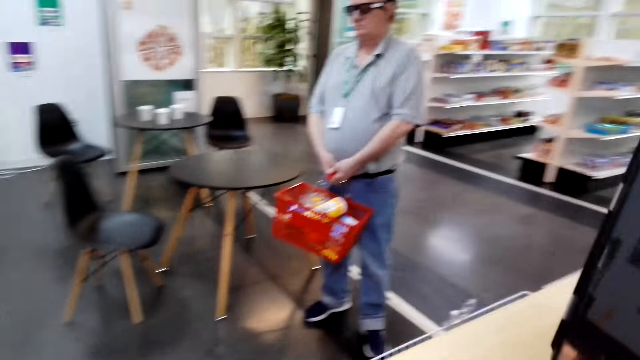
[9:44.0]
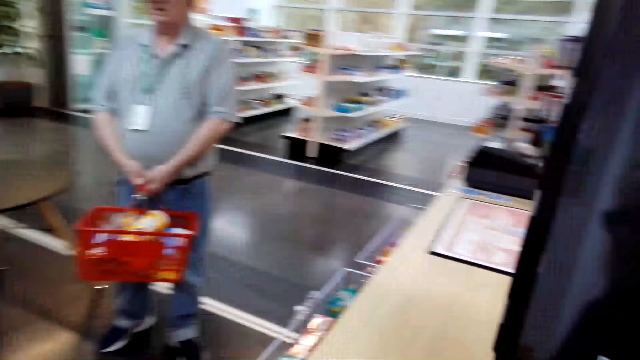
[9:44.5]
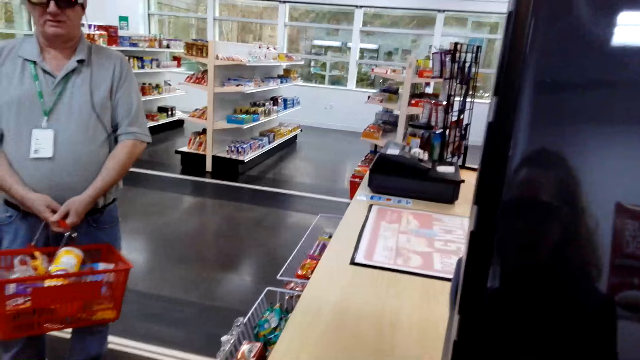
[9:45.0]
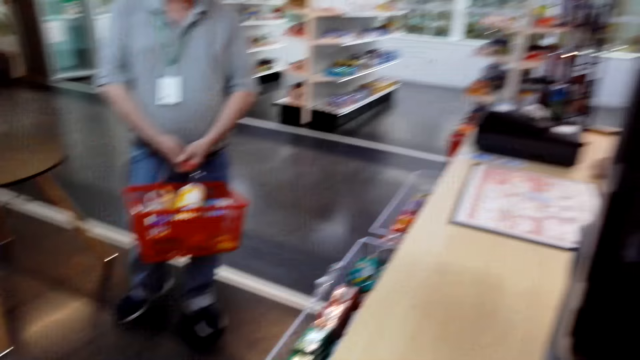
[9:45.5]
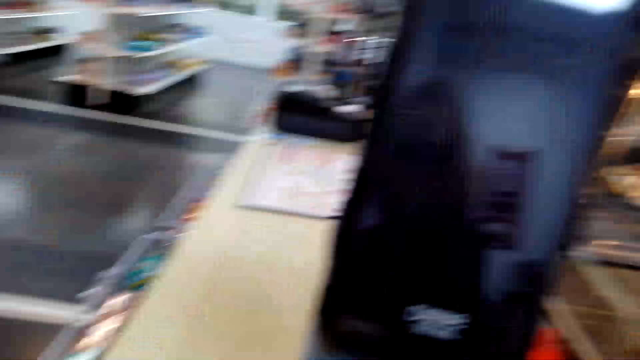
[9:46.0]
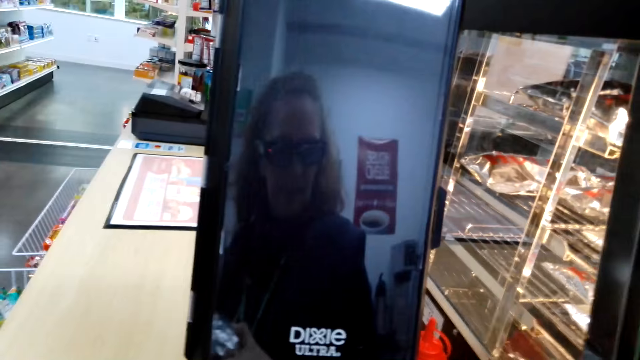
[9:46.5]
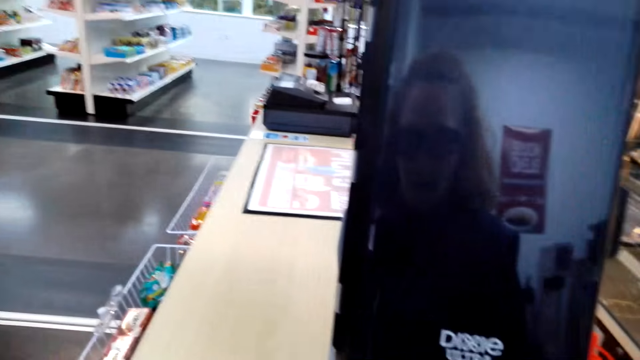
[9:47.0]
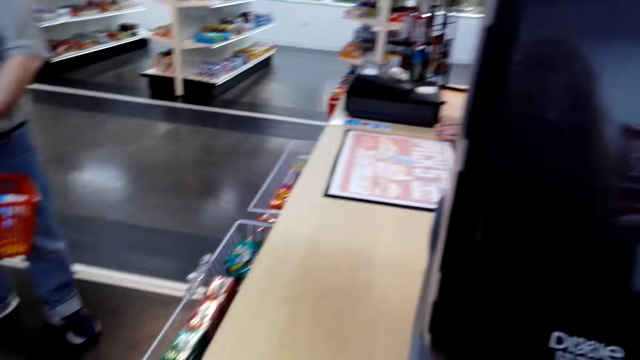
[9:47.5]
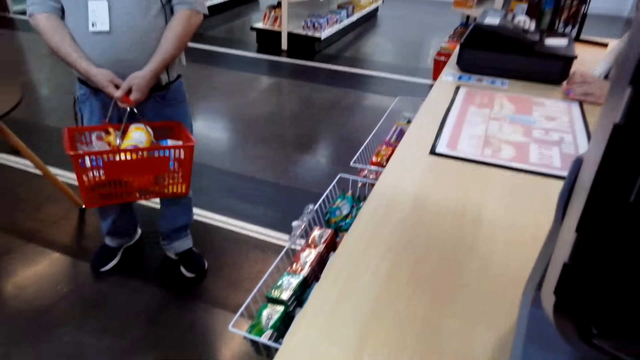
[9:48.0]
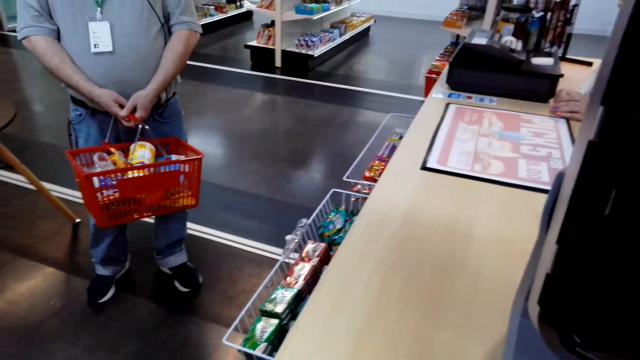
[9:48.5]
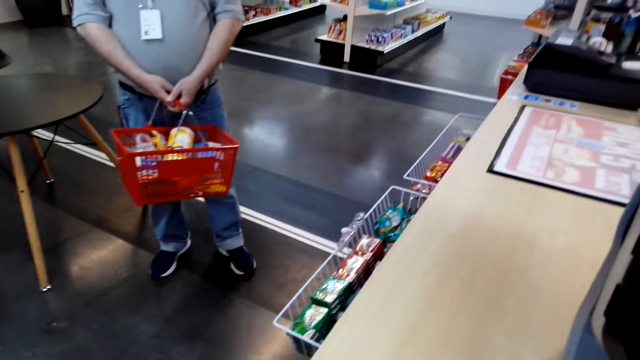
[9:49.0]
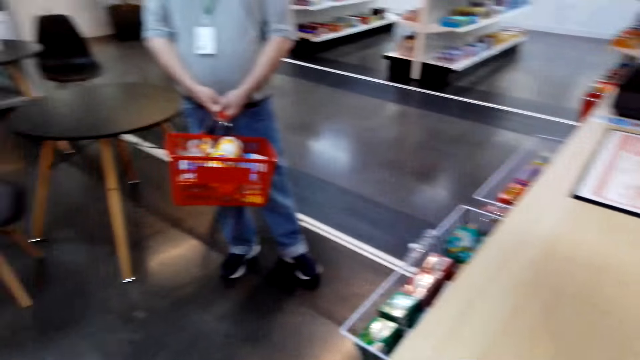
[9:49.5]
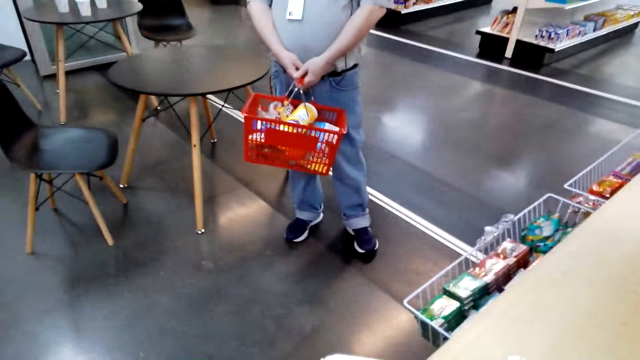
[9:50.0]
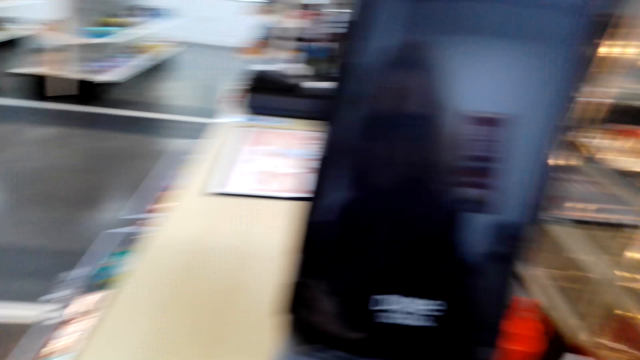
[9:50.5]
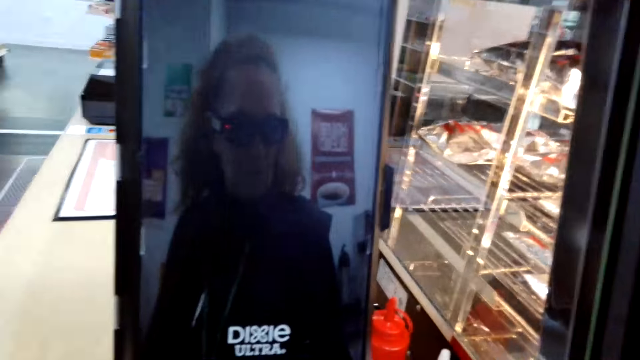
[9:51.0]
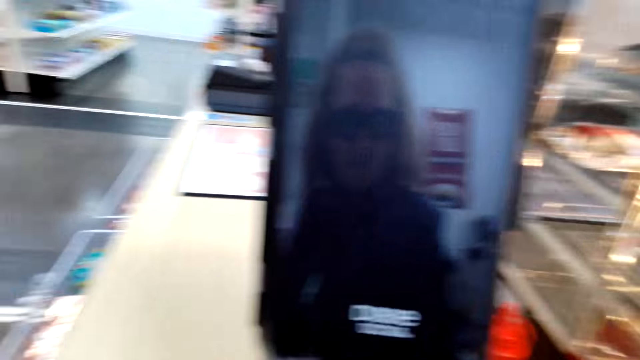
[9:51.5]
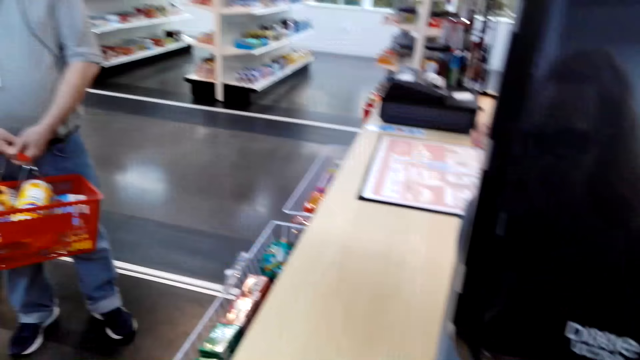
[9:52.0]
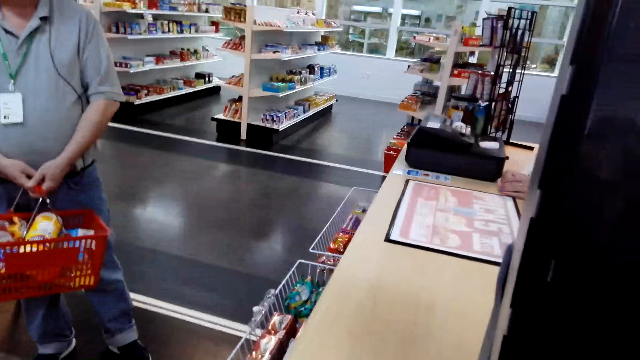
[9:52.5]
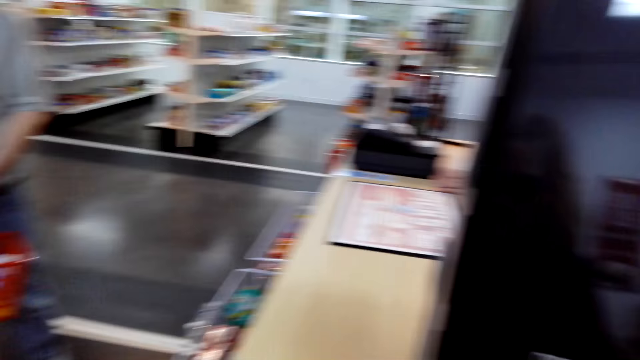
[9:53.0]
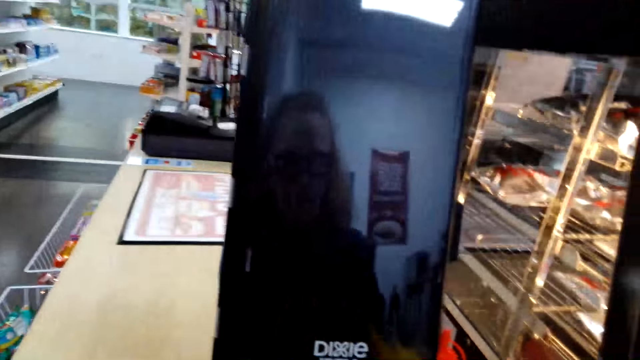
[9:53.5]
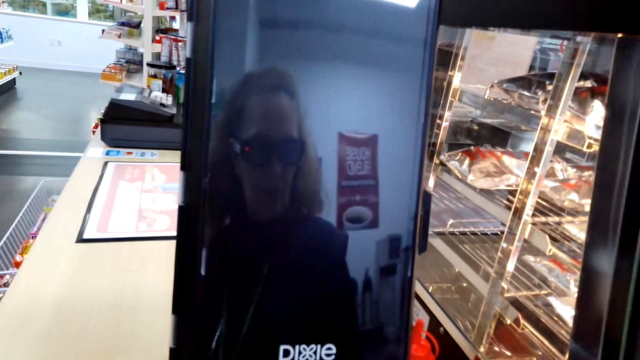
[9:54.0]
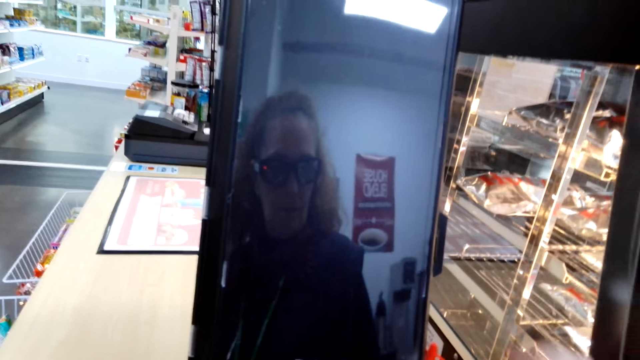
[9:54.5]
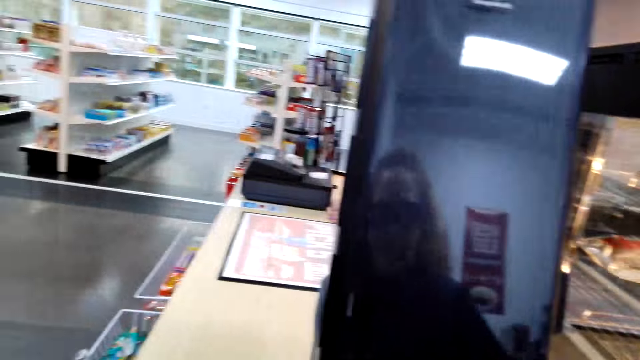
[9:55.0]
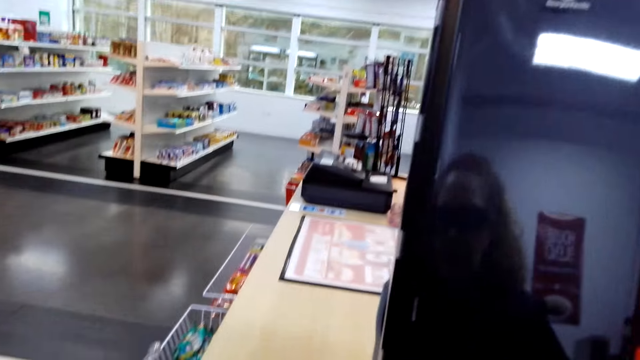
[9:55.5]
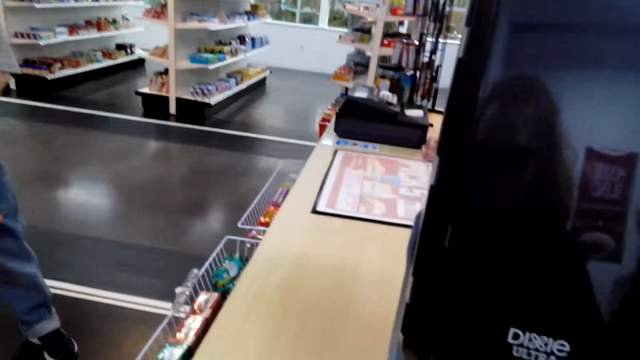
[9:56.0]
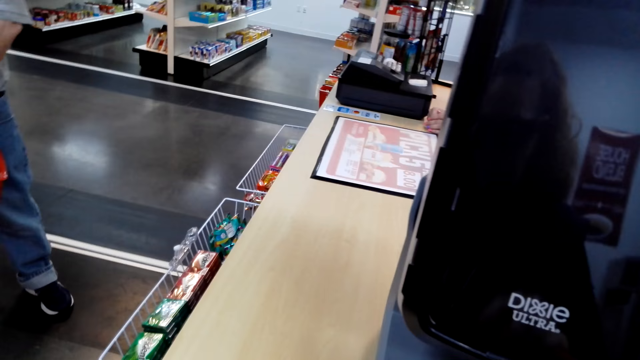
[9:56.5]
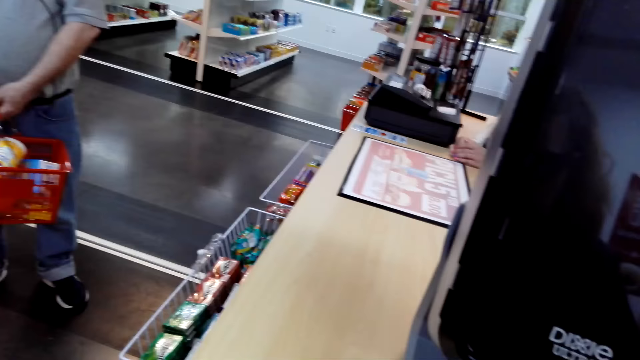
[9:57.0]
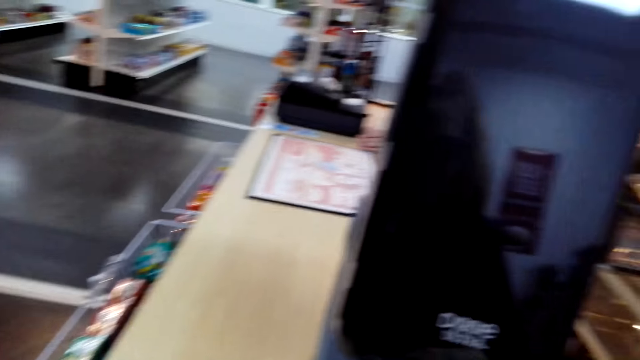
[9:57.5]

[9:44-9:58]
A man stands in the store. The camera wearer stands at the counter. They put the sandwich in the holder. The man holds a shopping basket with both hands. The camera wearer stands at the counter.

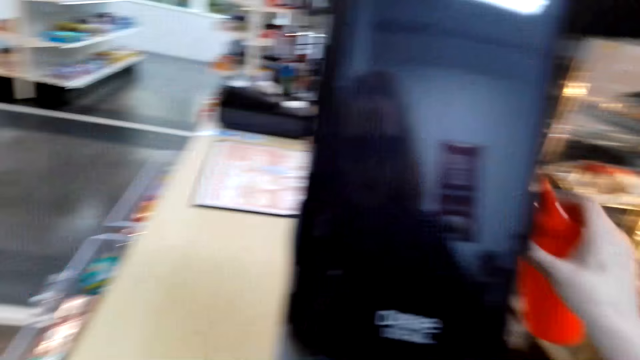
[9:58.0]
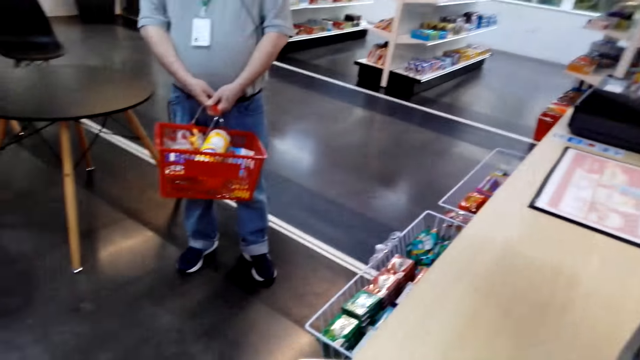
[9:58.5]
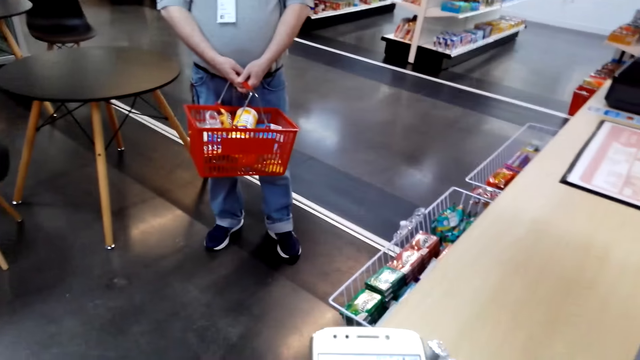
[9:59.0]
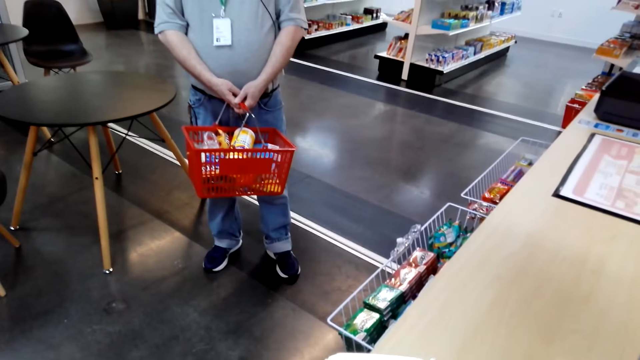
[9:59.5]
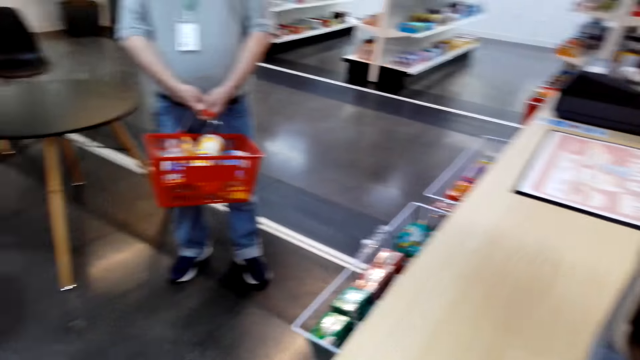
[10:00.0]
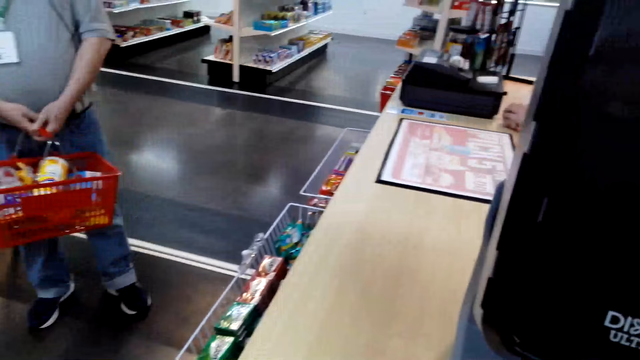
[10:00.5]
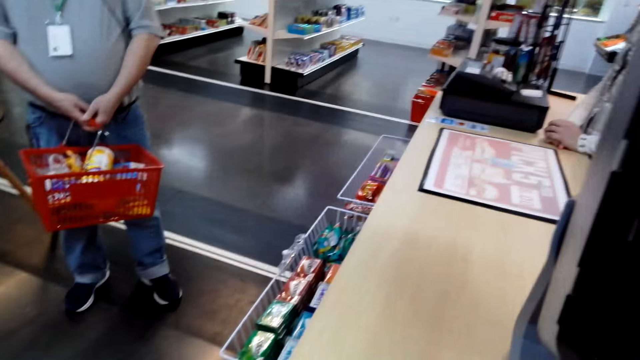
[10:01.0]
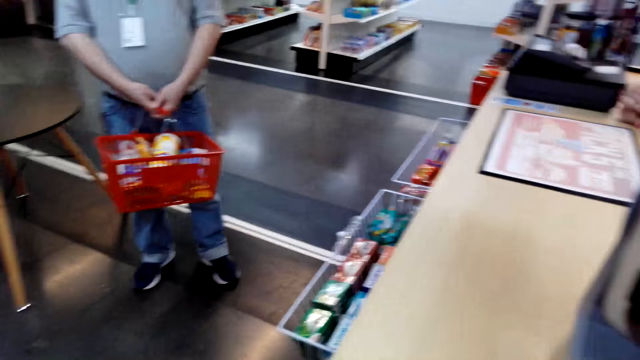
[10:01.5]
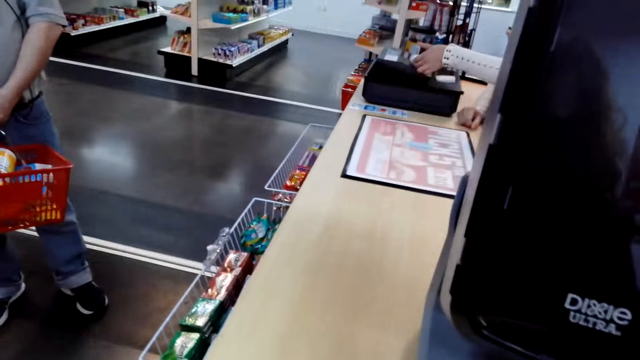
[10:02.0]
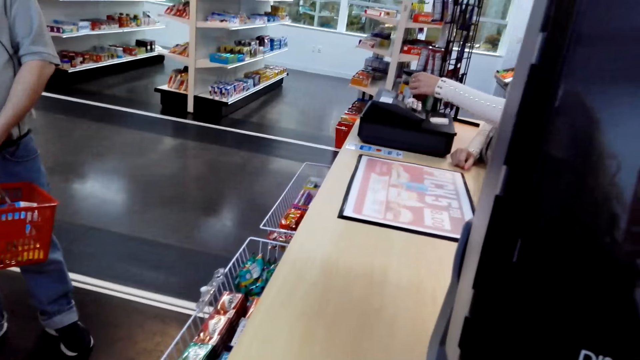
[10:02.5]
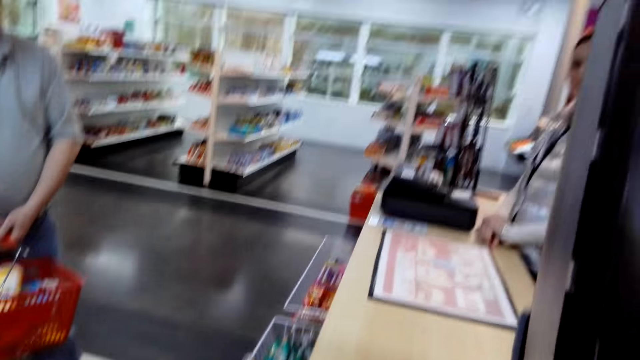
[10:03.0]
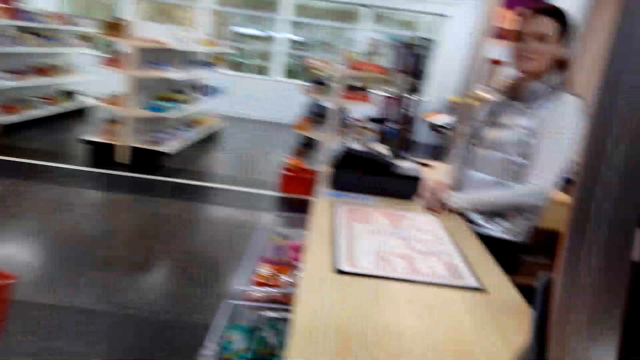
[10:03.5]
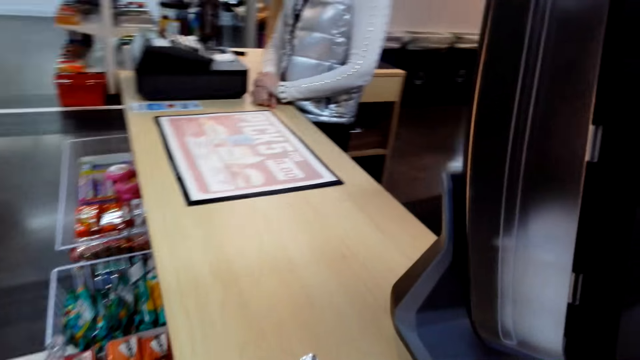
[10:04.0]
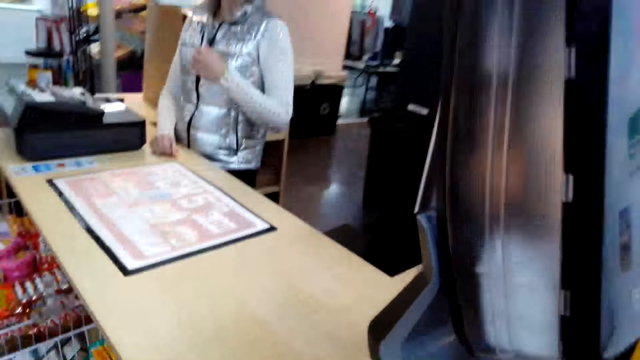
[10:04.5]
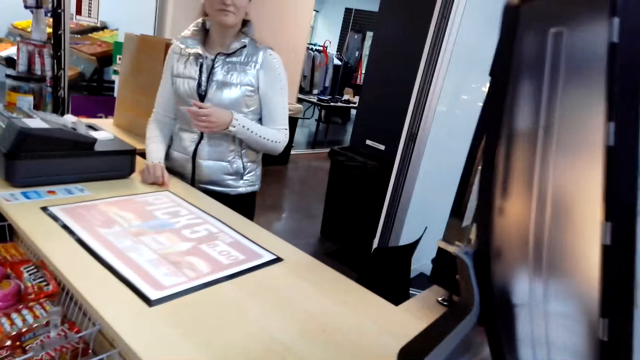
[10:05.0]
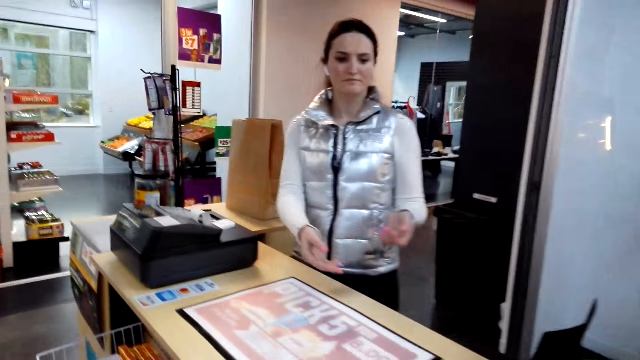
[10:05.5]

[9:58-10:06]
A lady stands in the counter.
